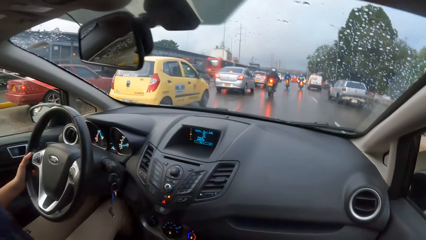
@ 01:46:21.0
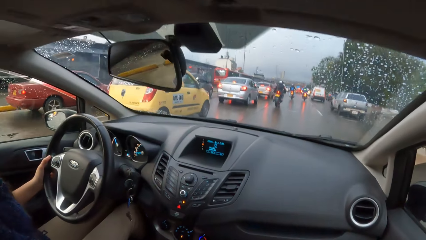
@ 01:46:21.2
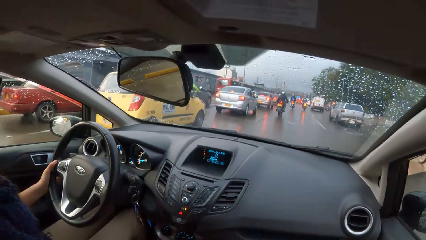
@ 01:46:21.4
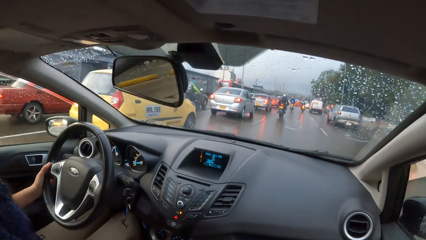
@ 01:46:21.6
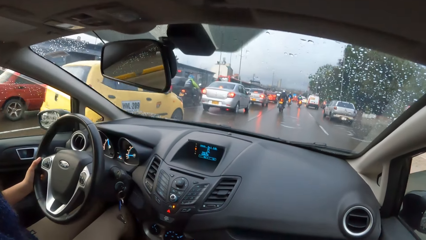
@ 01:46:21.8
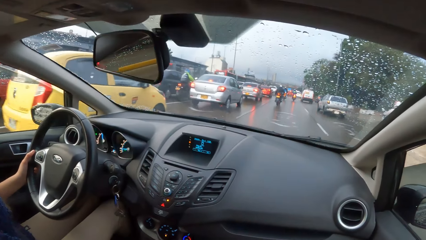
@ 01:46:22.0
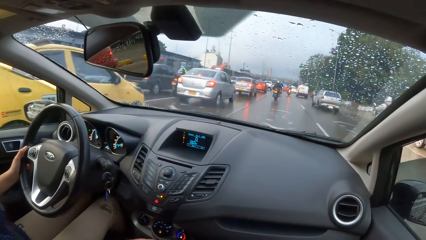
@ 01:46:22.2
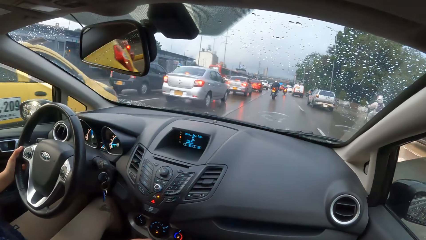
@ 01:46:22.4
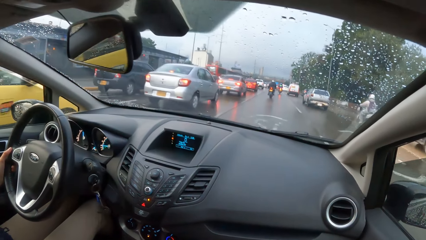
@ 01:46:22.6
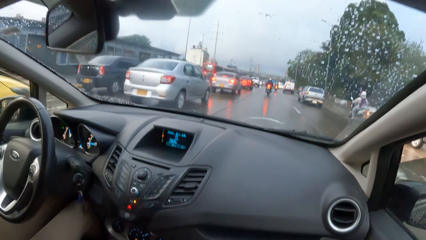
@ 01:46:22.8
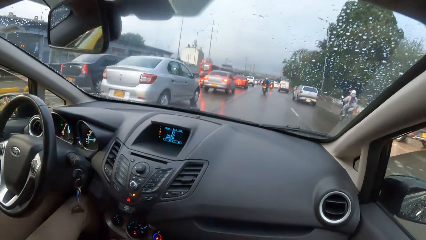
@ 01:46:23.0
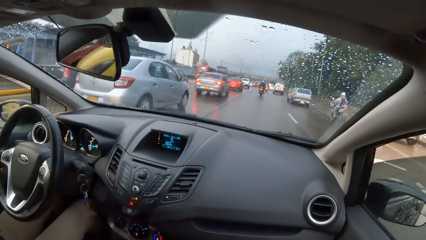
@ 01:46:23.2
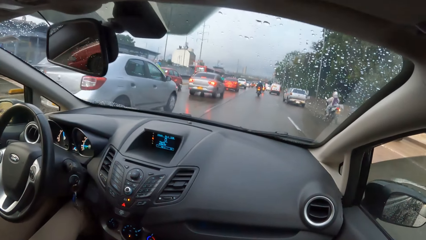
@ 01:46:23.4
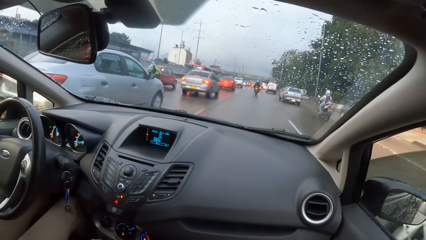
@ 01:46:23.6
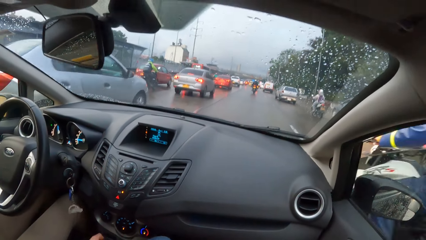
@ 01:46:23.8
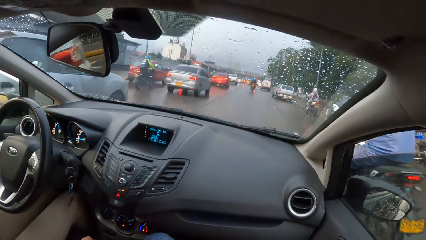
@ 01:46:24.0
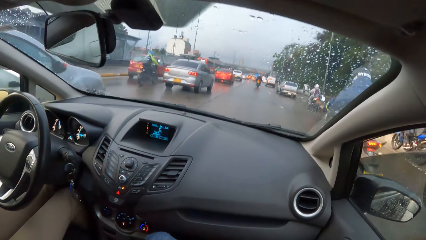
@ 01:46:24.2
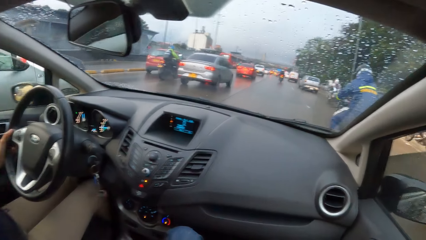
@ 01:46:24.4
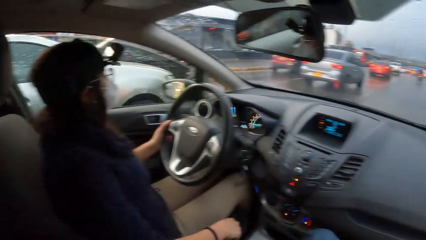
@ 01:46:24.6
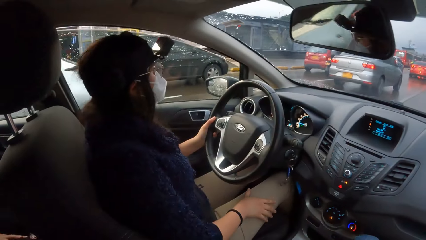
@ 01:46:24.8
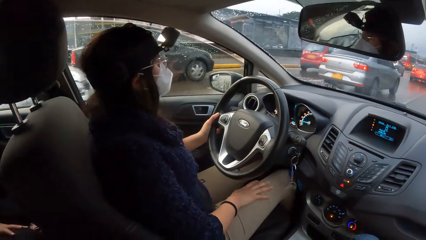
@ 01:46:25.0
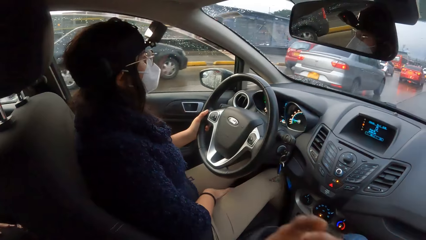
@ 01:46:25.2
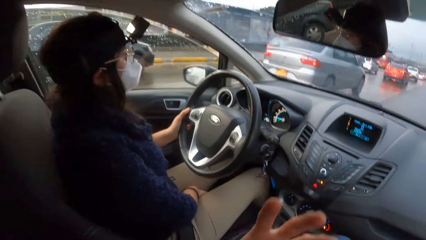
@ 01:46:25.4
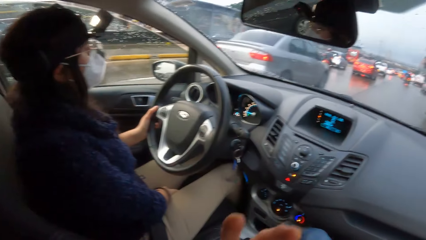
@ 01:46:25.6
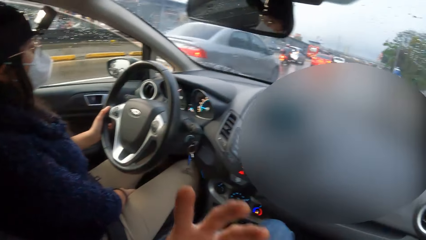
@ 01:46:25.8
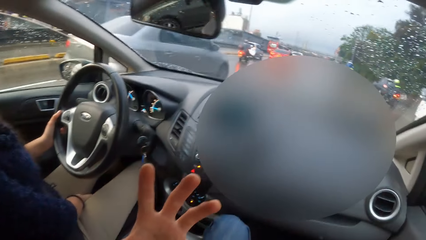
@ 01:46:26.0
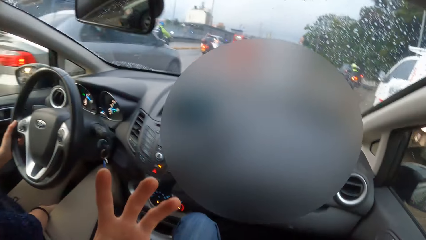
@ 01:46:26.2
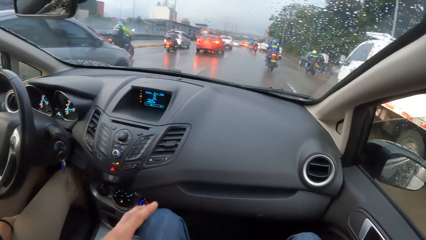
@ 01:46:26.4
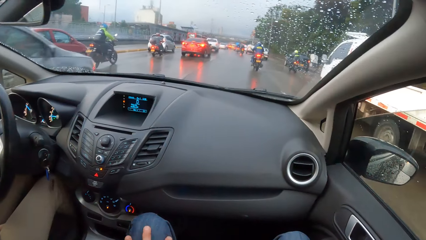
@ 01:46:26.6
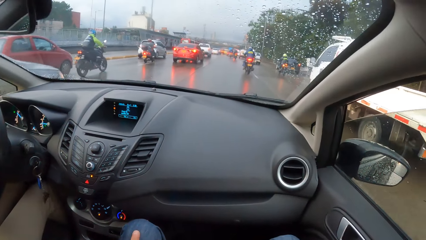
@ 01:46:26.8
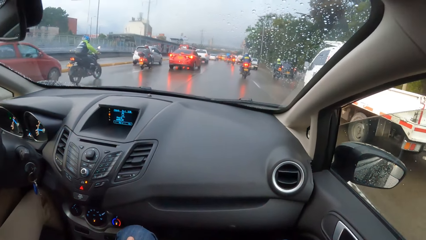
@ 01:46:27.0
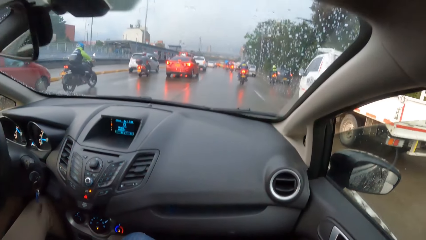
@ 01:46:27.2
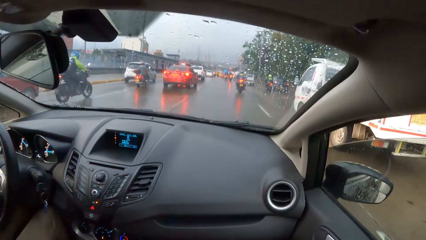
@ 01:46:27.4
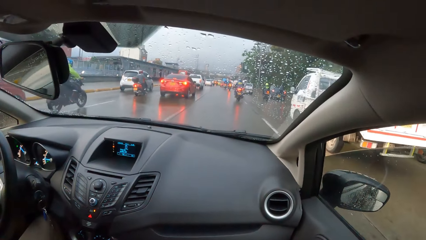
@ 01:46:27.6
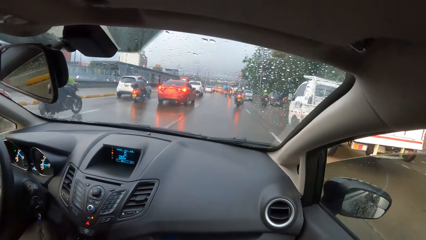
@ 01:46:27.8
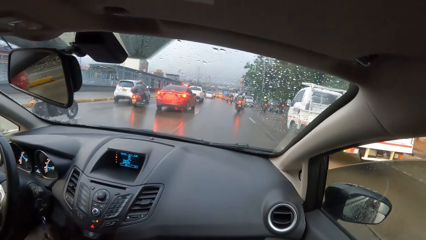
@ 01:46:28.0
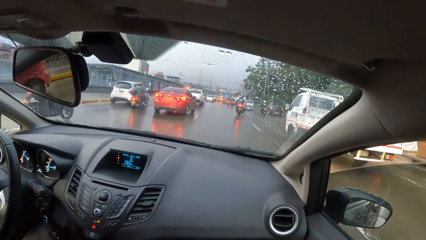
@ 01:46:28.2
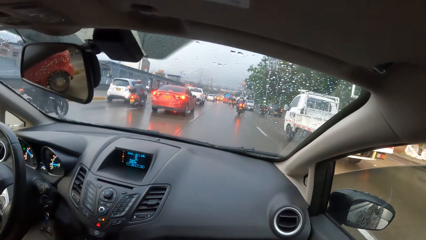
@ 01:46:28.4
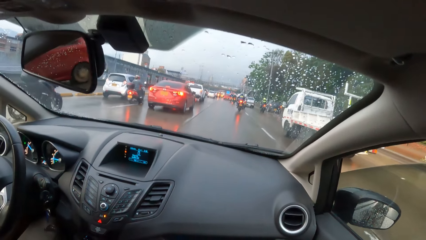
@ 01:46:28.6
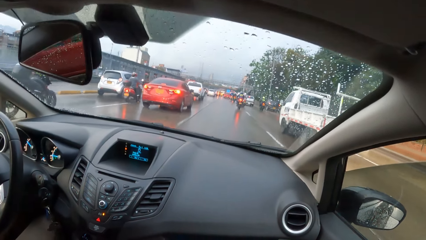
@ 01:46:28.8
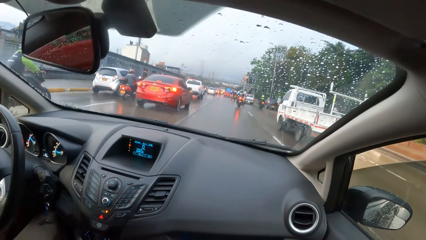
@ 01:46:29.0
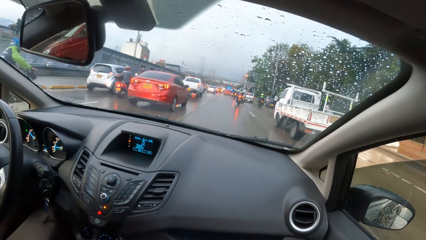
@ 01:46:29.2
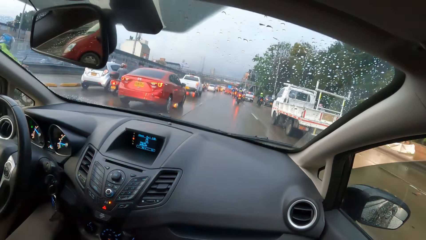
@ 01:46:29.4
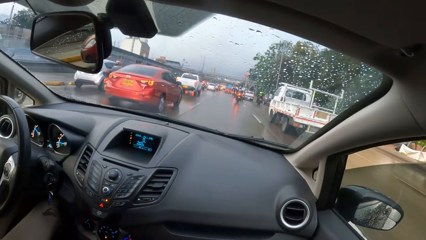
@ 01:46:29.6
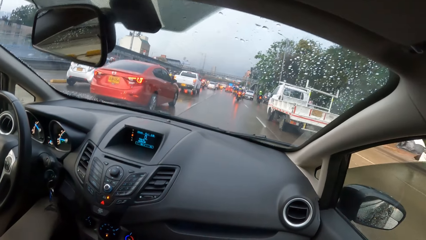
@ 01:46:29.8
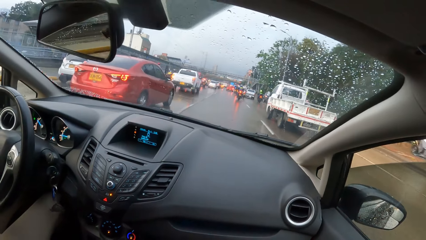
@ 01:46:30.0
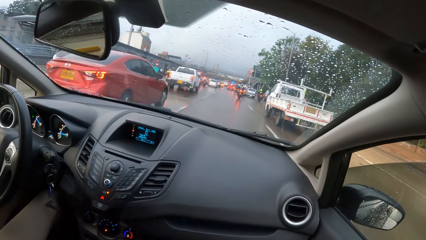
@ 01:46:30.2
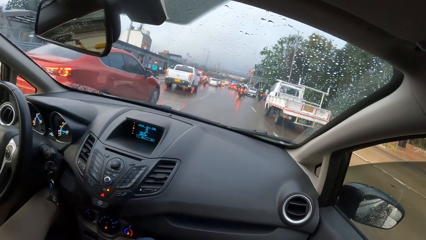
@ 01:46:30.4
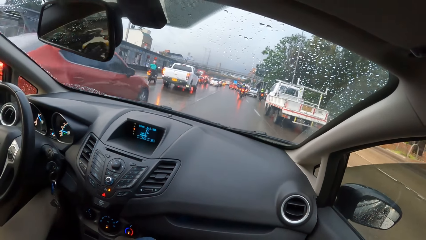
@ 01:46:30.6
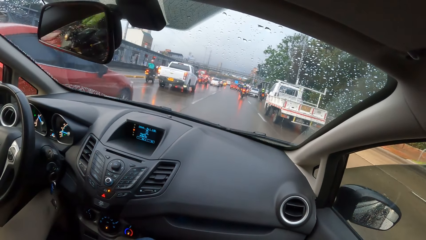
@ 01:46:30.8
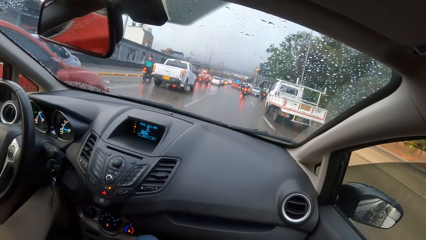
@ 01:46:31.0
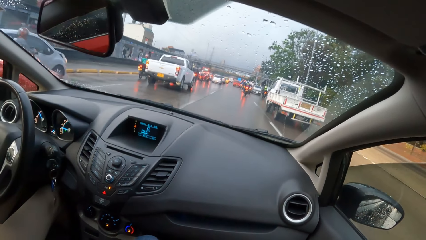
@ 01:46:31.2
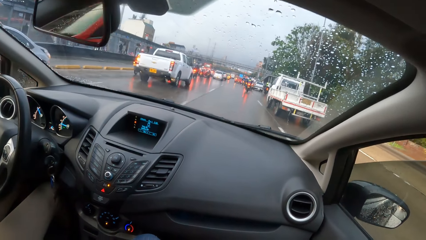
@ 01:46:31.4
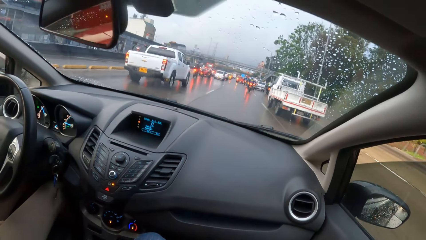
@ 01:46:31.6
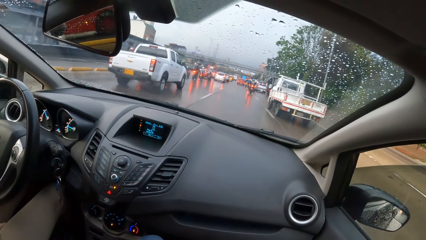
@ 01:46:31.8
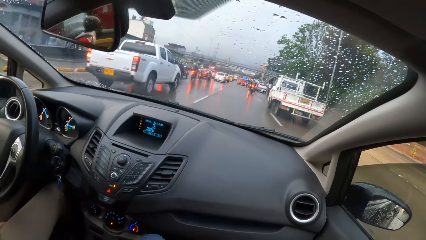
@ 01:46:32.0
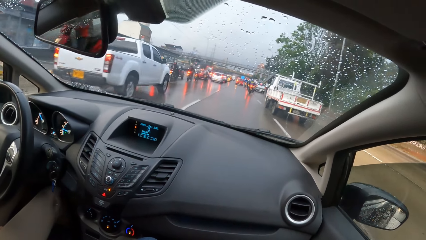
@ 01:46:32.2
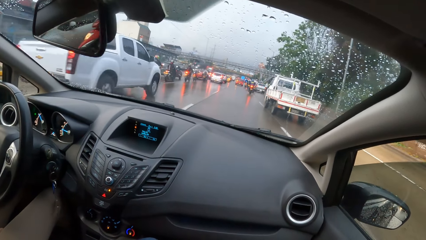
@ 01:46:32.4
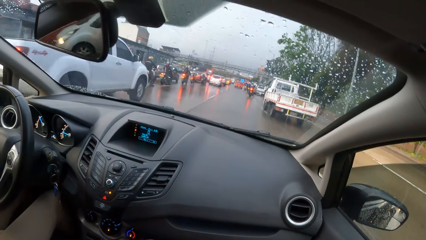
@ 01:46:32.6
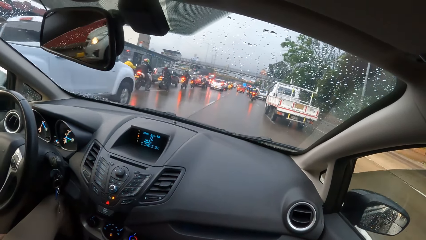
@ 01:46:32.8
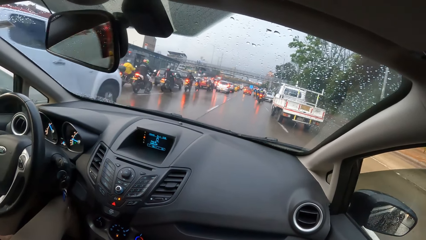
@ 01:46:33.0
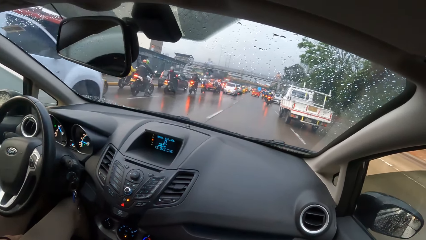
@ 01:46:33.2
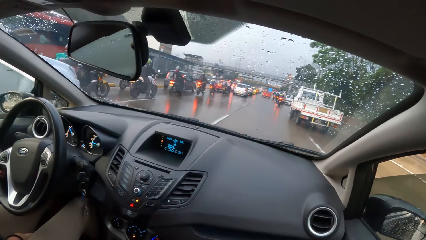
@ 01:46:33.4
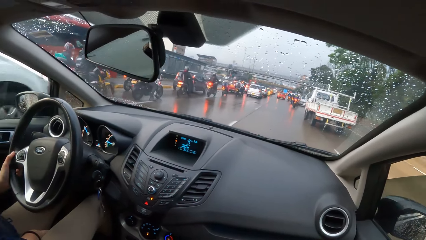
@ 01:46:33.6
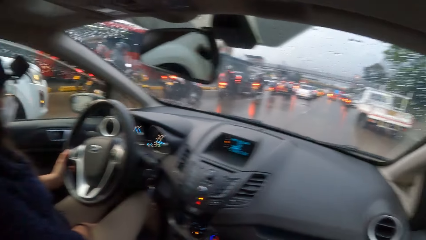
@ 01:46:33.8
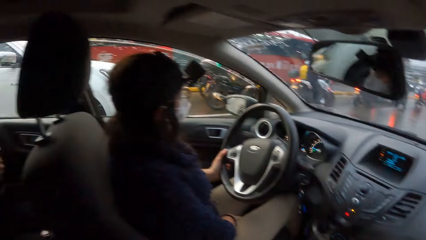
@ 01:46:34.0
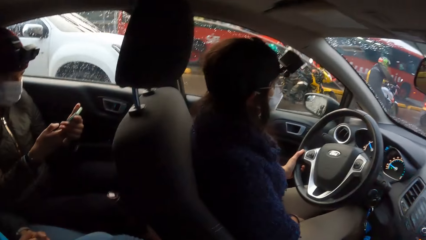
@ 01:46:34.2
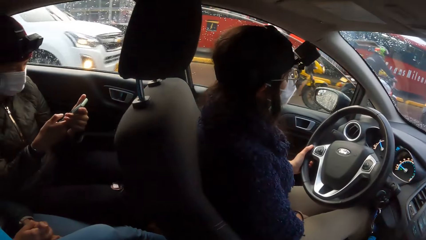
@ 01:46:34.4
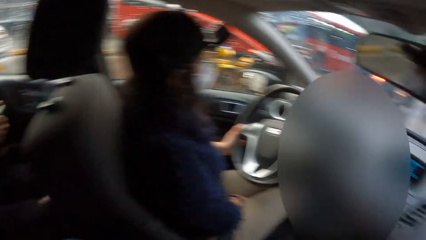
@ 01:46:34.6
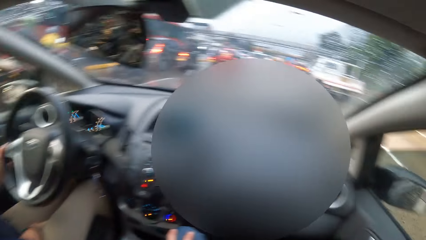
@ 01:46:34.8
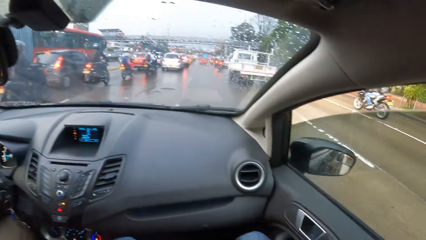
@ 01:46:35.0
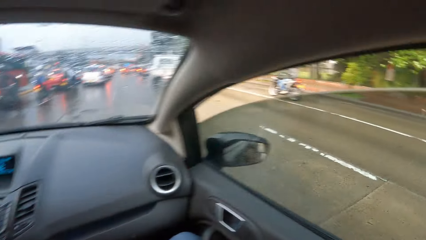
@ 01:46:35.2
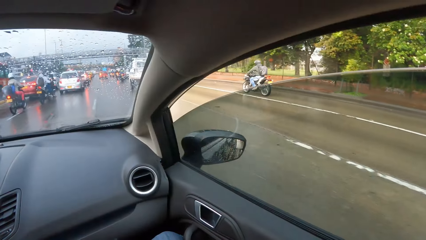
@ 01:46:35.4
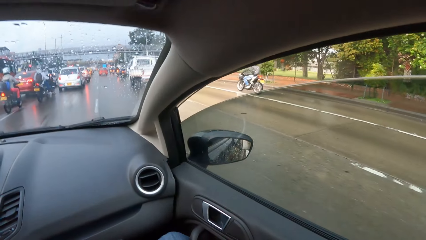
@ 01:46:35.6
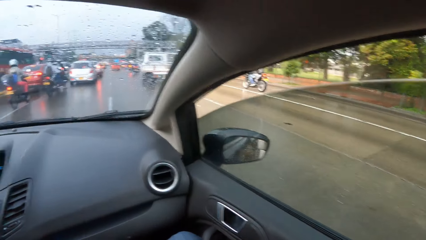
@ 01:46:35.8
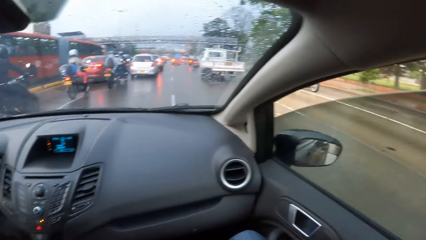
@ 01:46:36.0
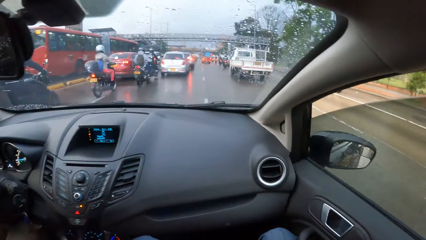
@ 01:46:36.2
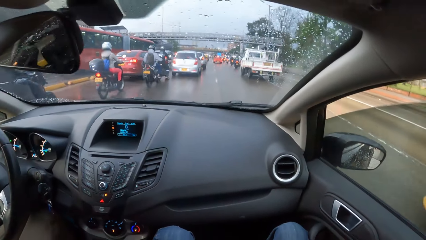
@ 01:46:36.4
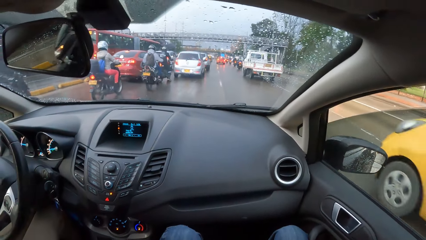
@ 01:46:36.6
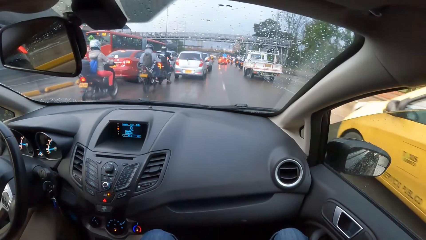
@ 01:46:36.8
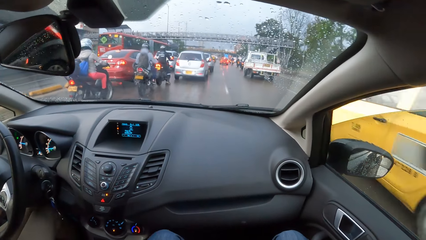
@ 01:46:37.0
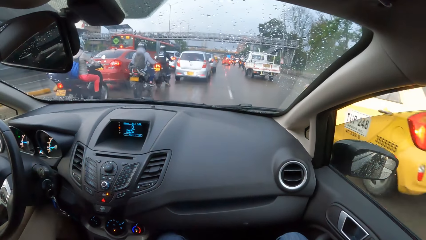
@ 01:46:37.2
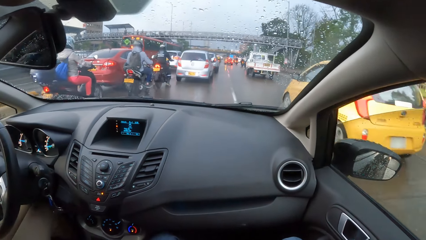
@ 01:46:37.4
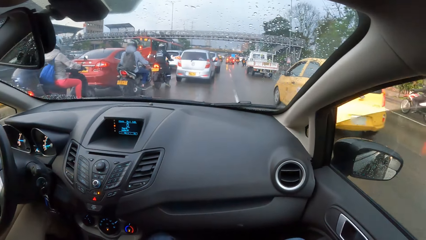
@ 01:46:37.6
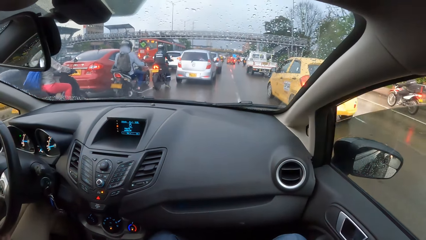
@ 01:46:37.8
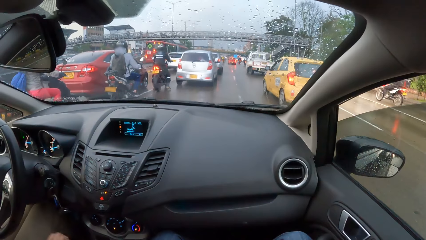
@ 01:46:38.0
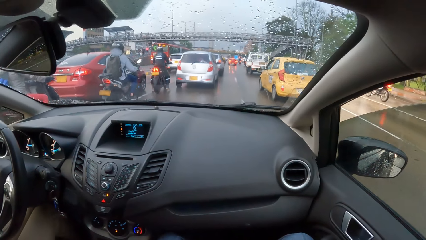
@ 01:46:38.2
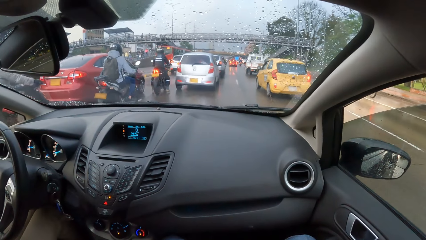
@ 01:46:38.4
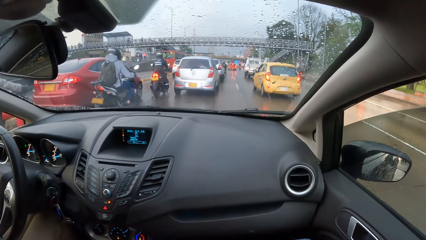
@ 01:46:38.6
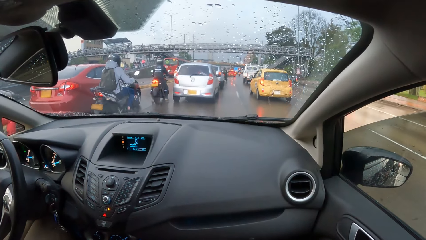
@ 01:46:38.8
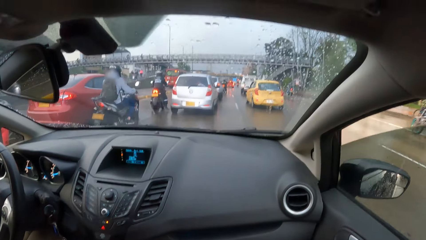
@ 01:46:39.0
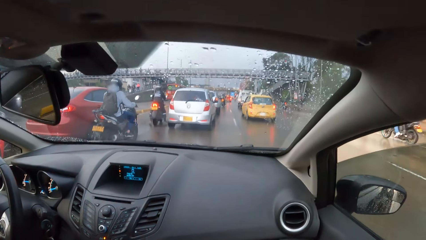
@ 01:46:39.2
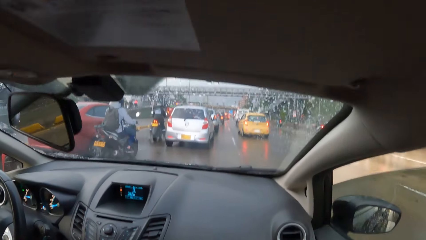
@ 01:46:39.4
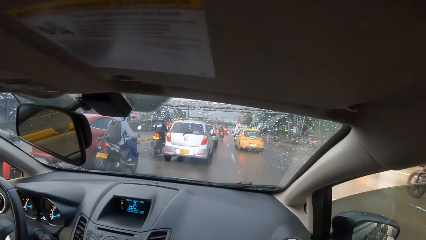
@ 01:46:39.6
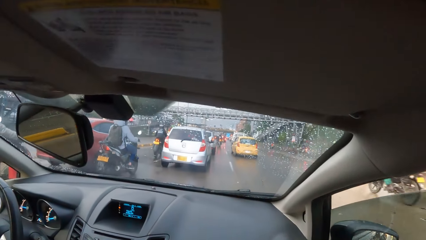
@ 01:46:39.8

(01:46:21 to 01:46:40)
A motorcycle rides past the camera wearer. The camera wearer turns towards a woman. He raises his left hand. He converses with the woman. A white pickup drives past the camera wearer. The woman drives a car. The camera wearer turns towards the woman and another woman. A black car drives past the camera wearer.
